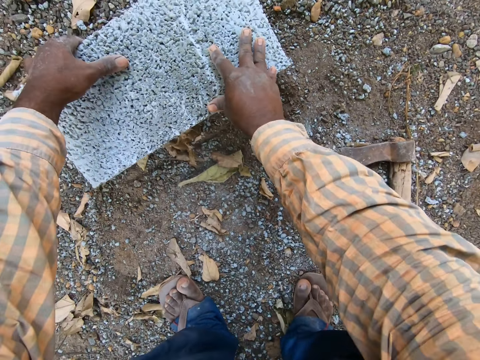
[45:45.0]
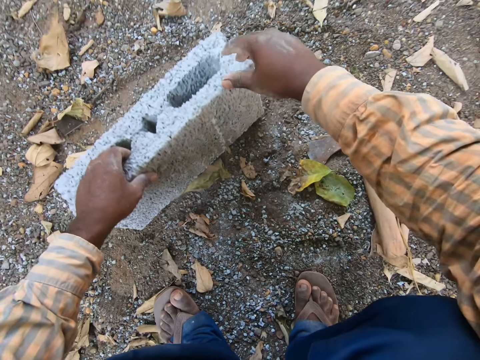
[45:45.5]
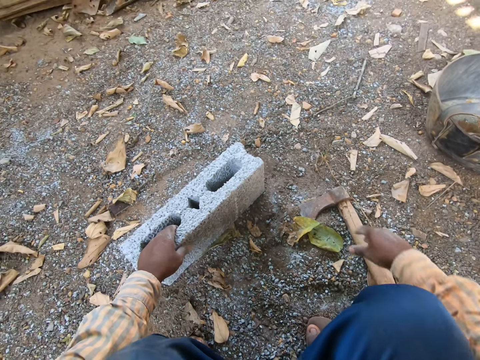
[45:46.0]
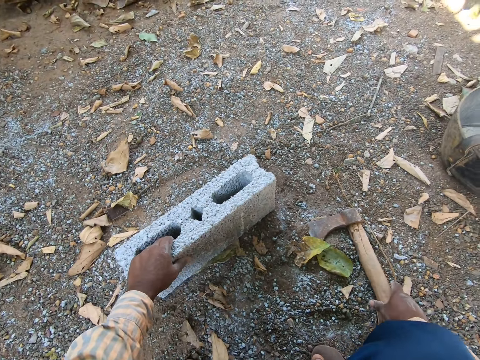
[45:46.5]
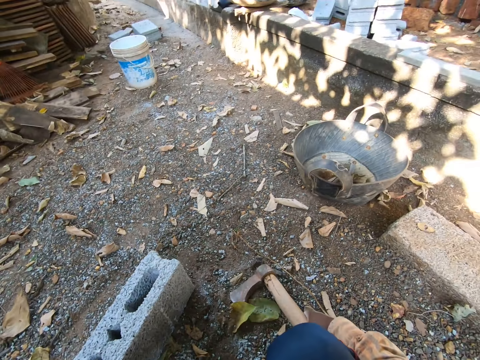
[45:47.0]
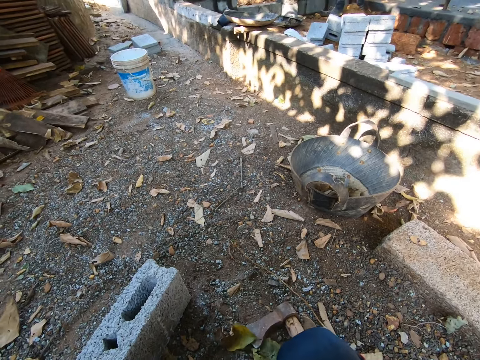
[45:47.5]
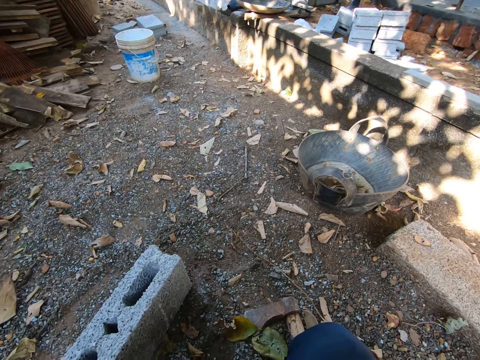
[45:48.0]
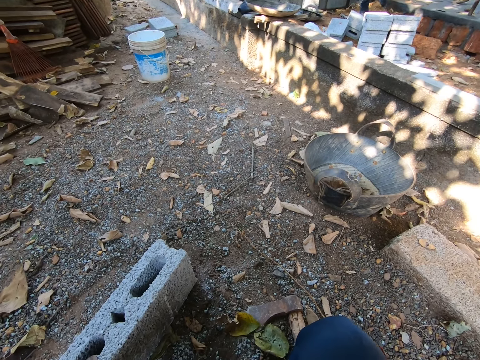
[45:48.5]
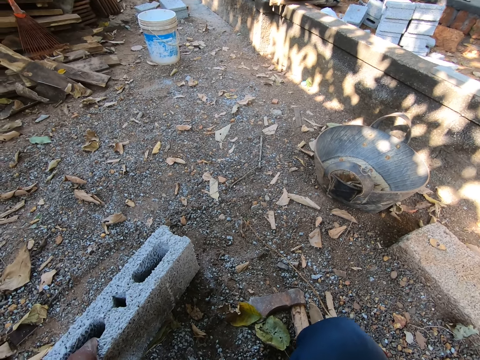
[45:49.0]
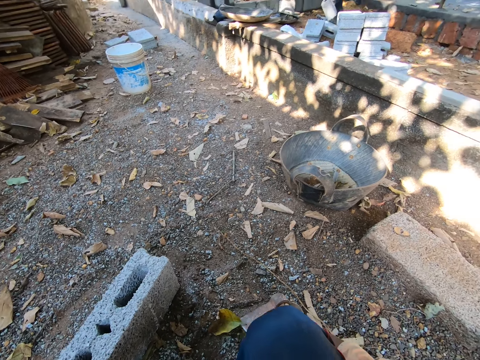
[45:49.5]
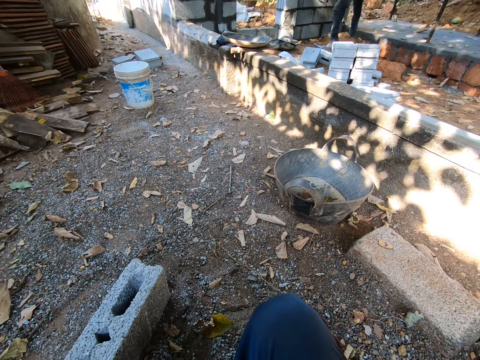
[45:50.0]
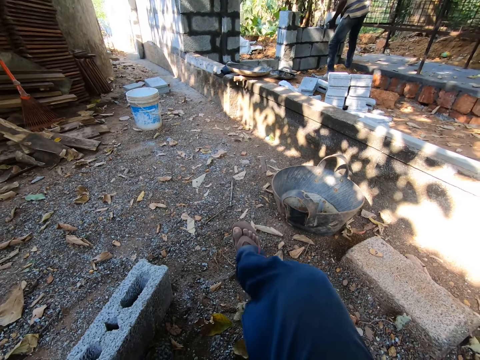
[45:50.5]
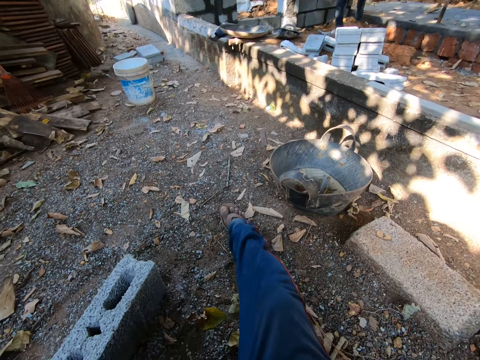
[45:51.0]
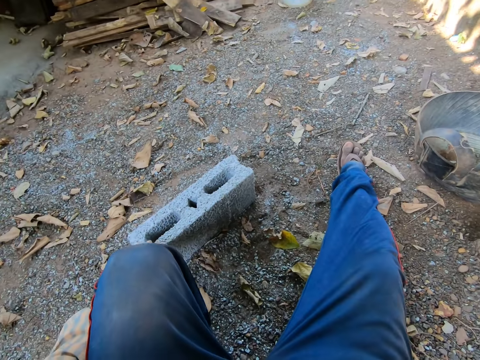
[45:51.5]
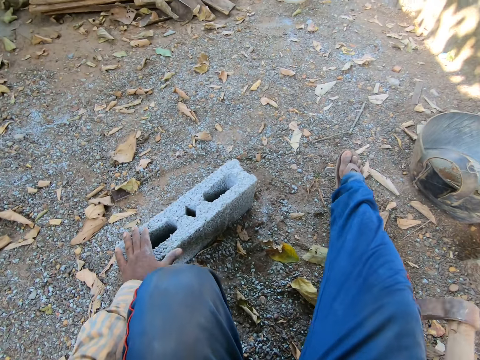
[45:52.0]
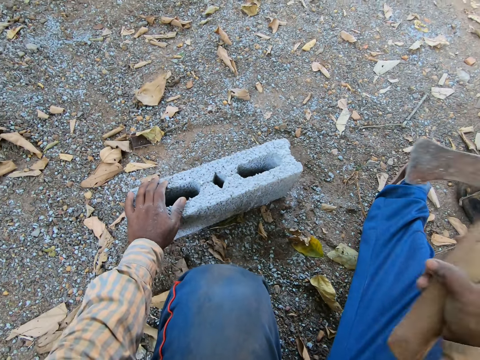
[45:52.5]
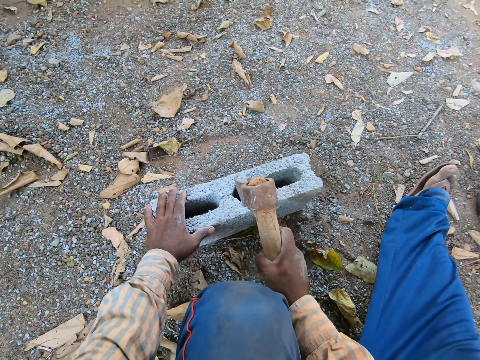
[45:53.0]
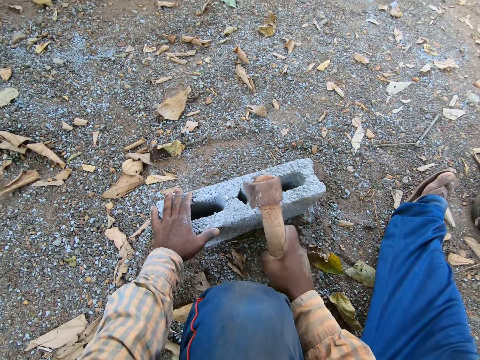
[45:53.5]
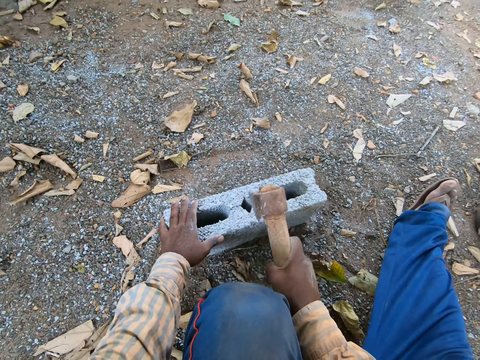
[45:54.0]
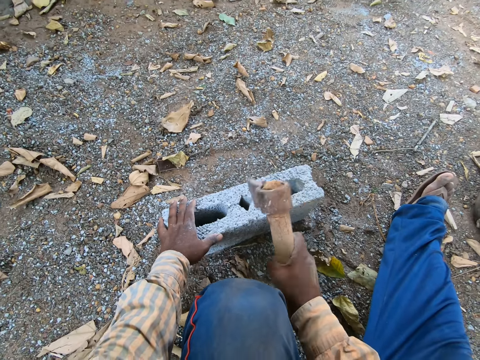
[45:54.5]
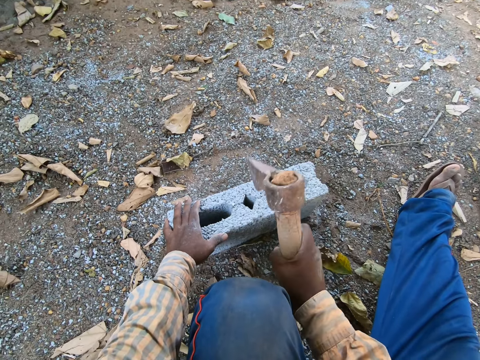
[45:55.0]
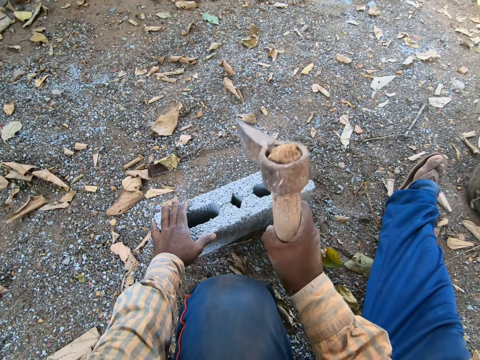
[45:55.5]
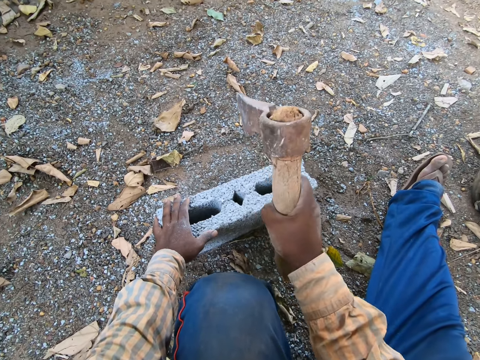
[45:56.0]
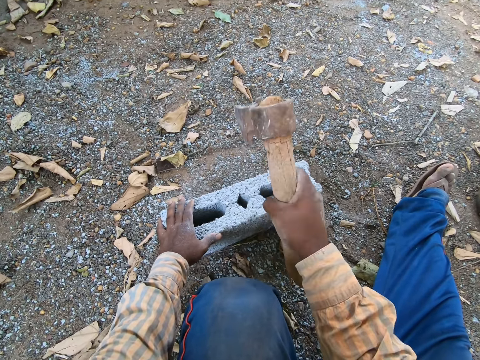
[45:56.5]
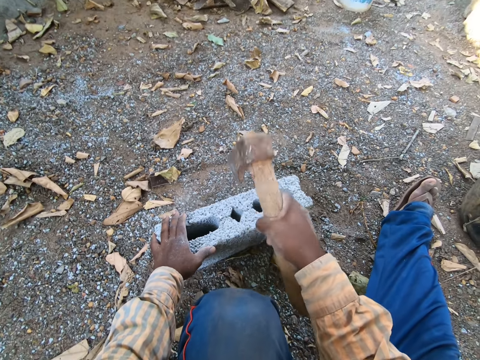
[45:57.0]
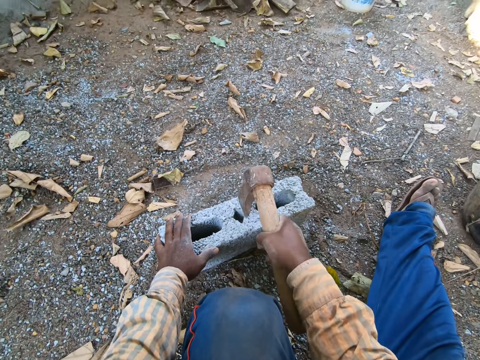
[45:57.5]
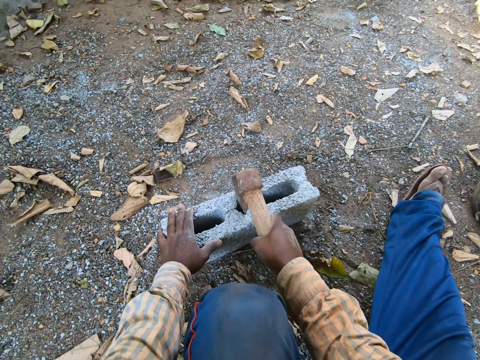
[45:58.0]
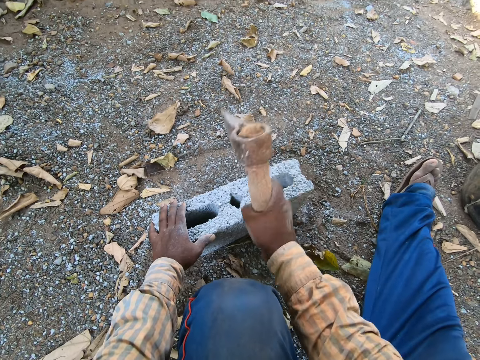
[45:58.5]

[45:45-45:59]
The camera wearer flips the block on the ground with his hands. He sits down. He picks up an axe on the ground with his right hand. He hits the block with the axe in his right hand.

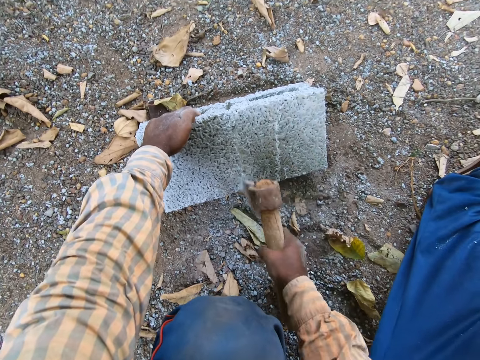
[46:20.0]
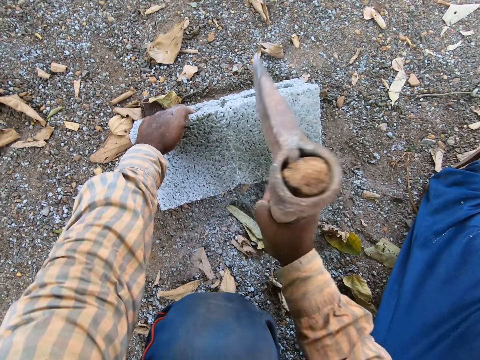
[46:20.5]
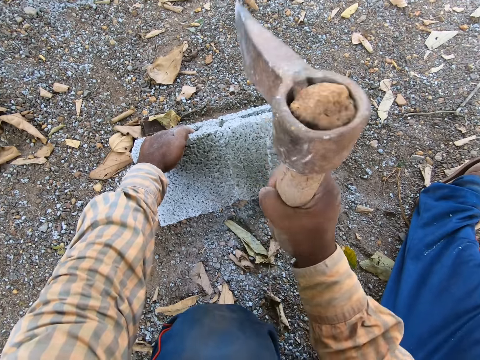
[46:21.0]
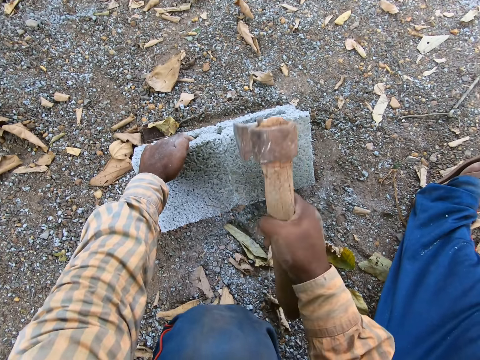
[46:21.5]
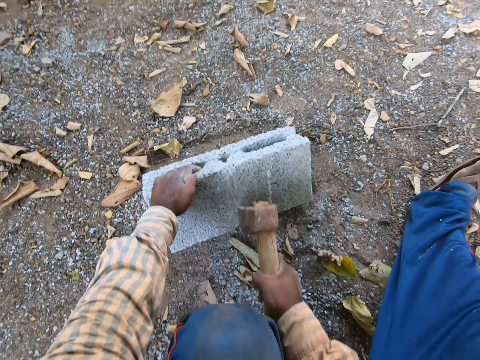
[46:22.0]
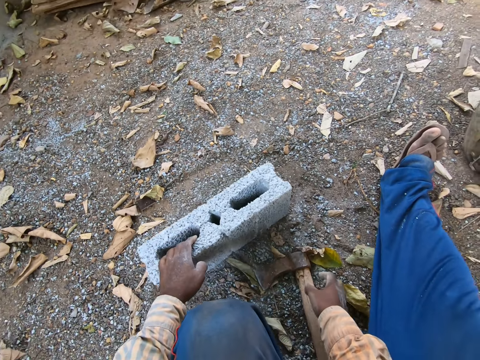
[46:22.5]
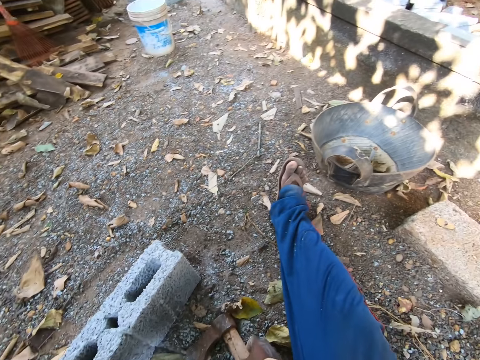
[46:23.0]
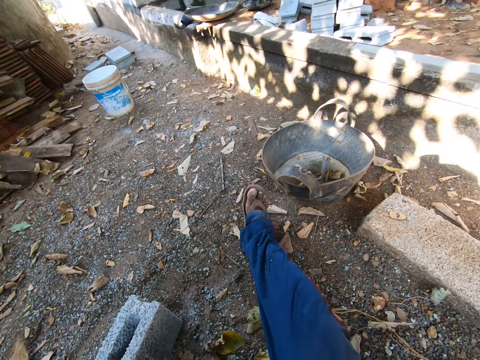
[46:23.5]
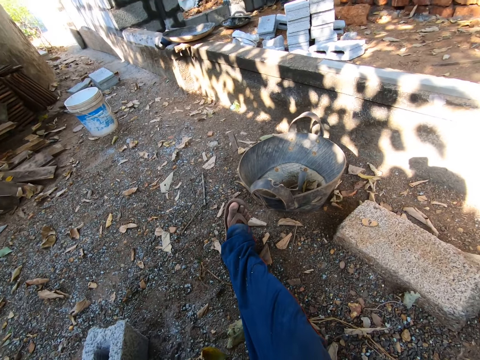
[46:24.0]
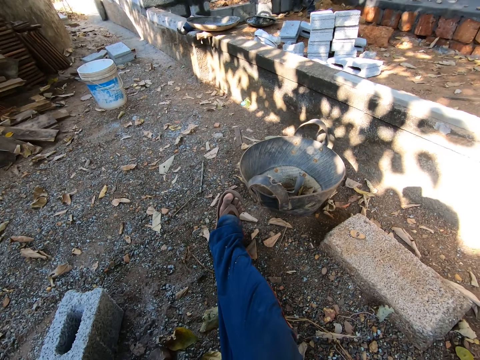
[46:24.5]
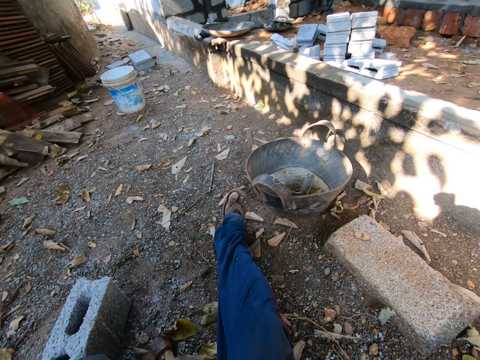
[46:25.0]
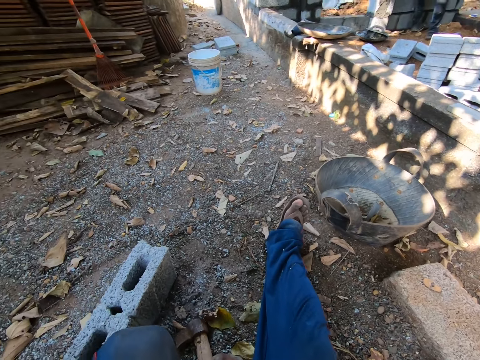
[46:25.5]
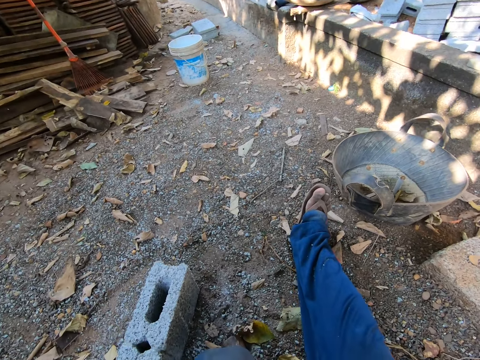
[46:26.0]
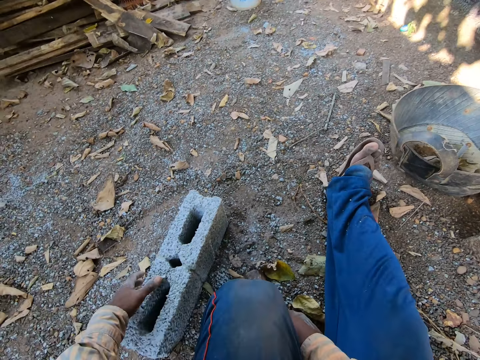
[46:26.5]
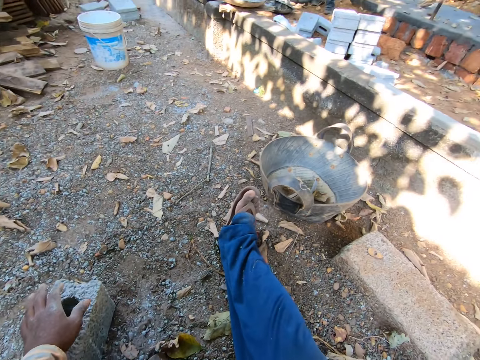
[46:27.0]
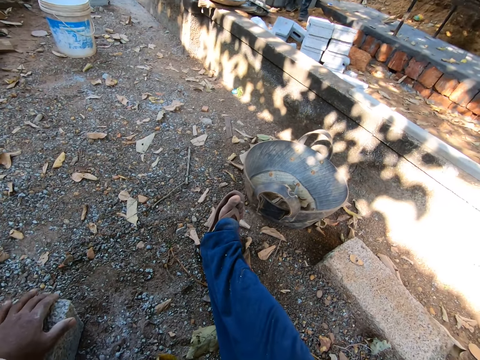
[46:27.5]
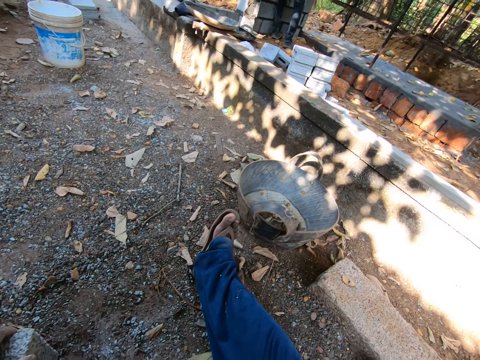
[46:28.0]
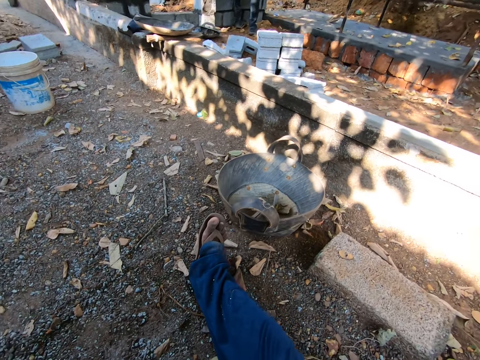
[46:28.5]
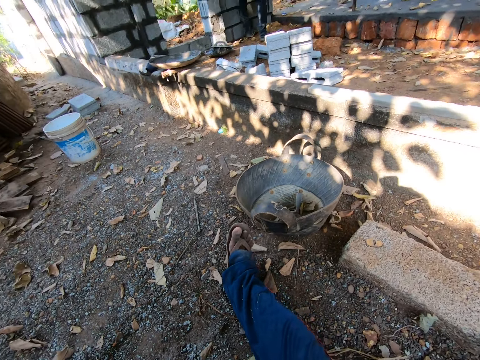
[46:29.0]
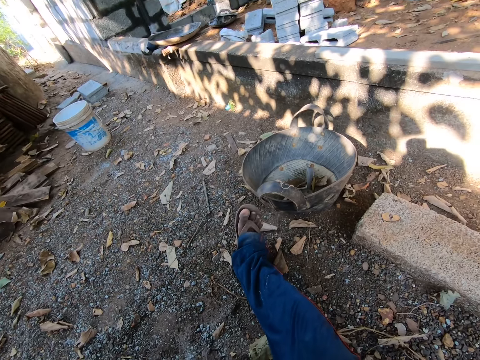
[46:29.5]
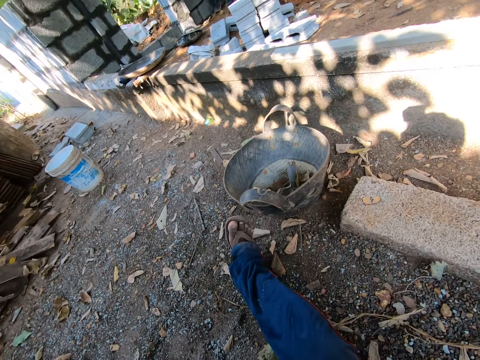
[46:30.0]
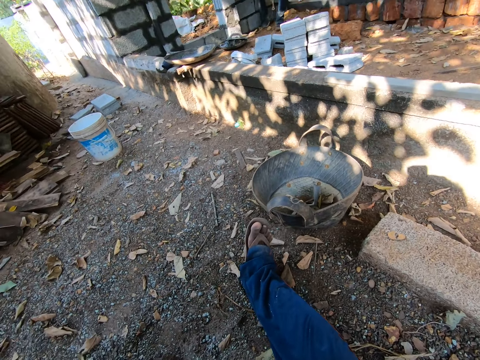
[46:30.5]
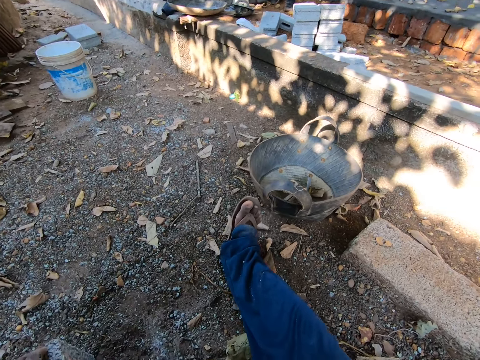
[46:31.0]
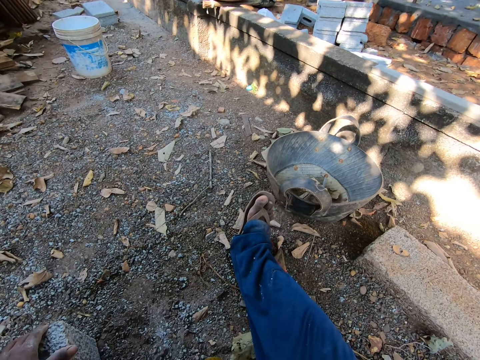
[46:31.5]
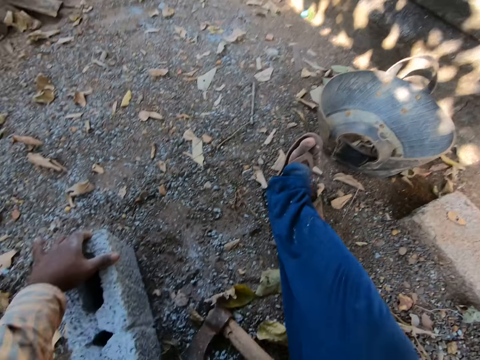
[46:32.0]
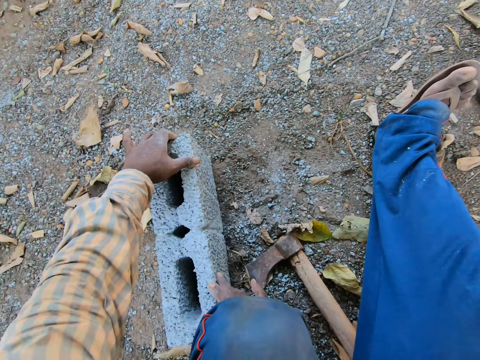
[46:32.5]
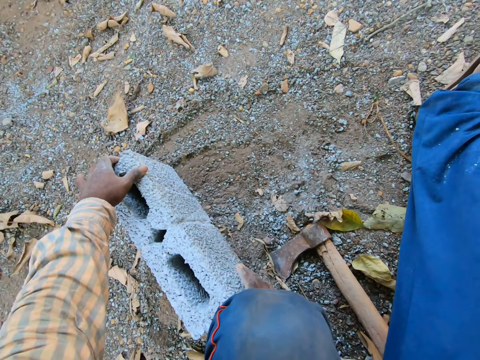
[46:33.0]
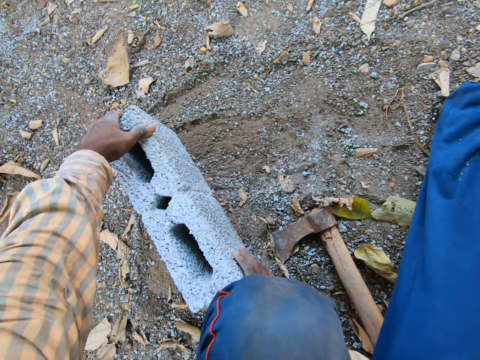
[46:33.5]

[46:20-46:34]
The camera wearer drops the axe on the ground with his right hand. He interacts with a man. He sits down. He turns the block on the ground with his hands.
